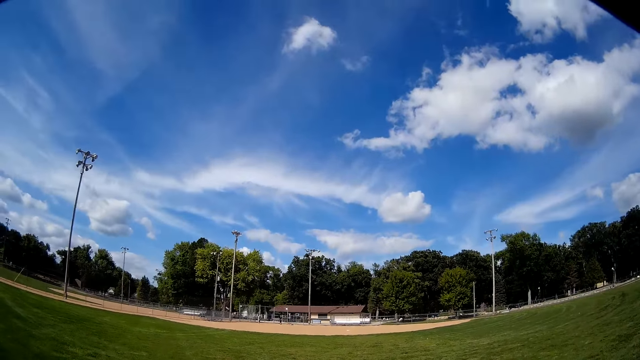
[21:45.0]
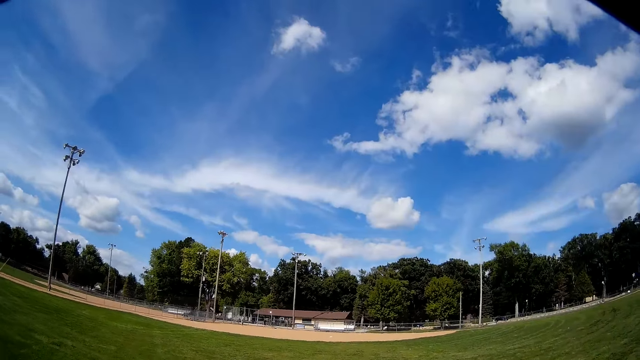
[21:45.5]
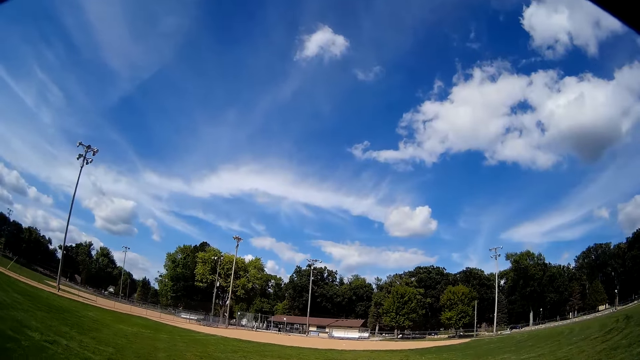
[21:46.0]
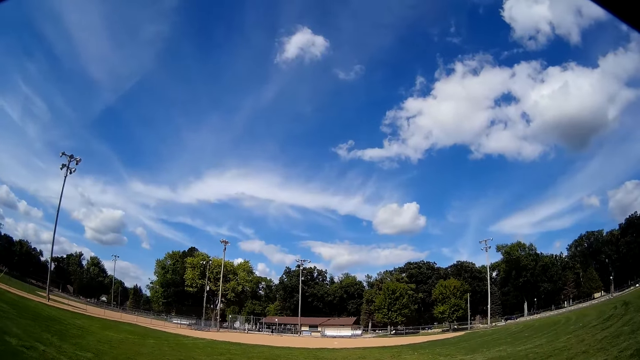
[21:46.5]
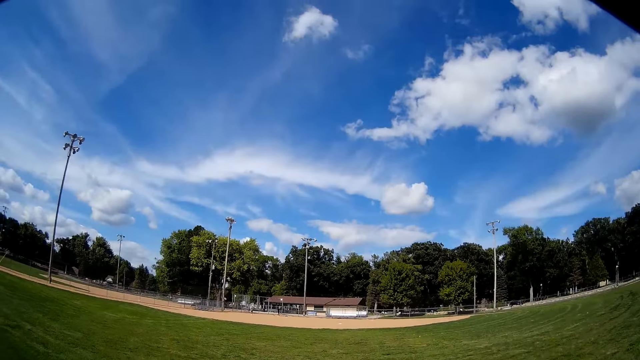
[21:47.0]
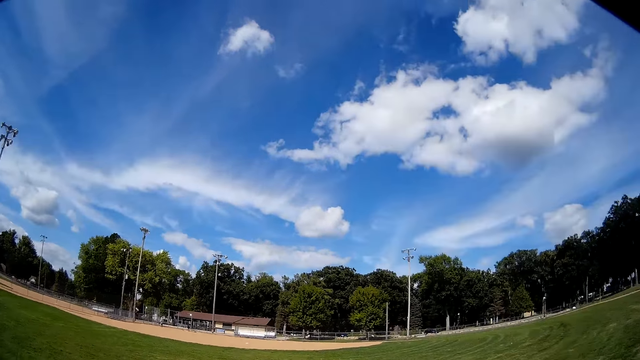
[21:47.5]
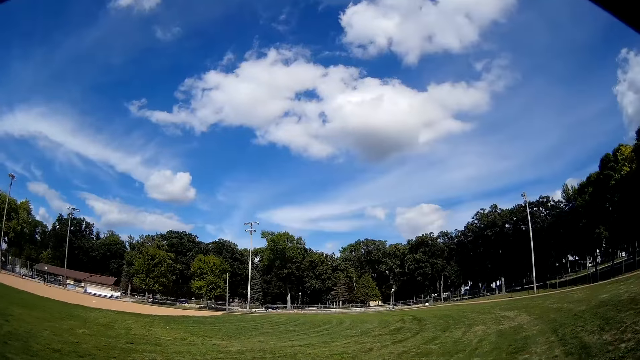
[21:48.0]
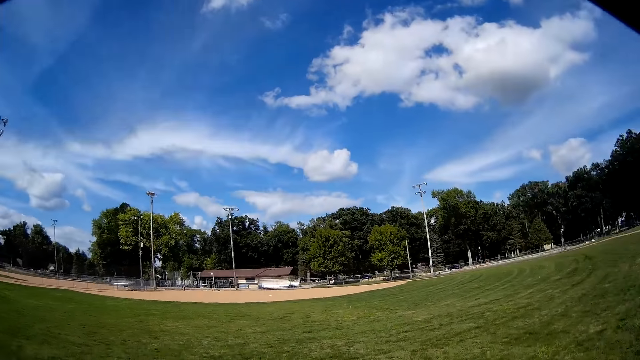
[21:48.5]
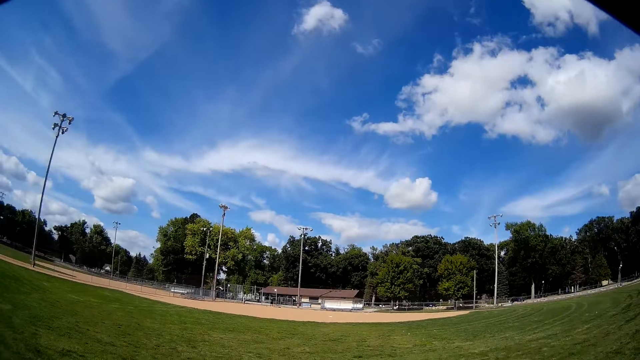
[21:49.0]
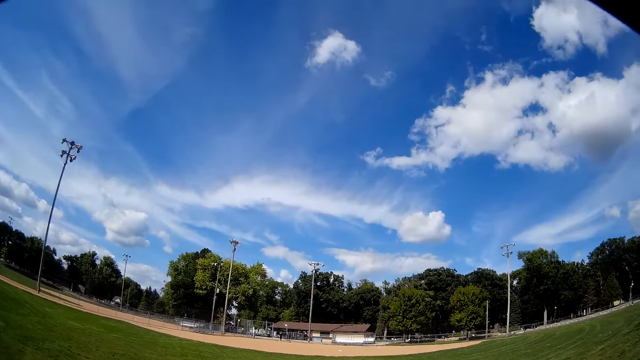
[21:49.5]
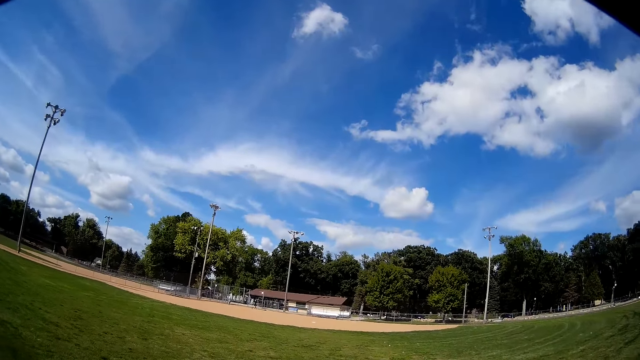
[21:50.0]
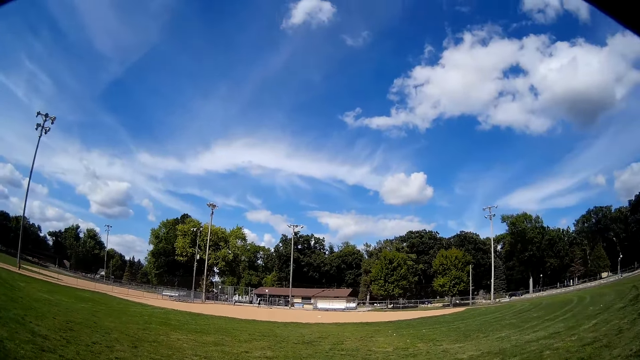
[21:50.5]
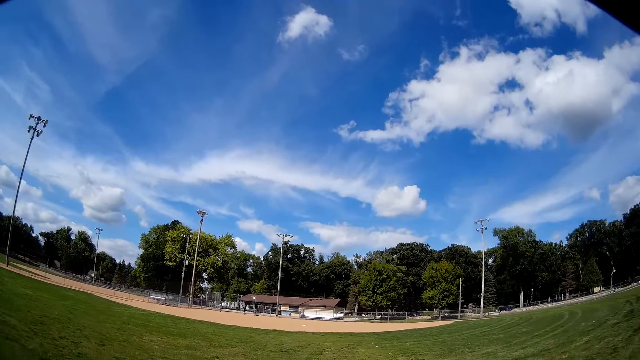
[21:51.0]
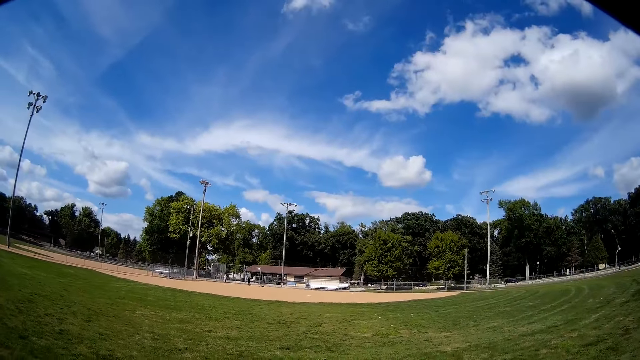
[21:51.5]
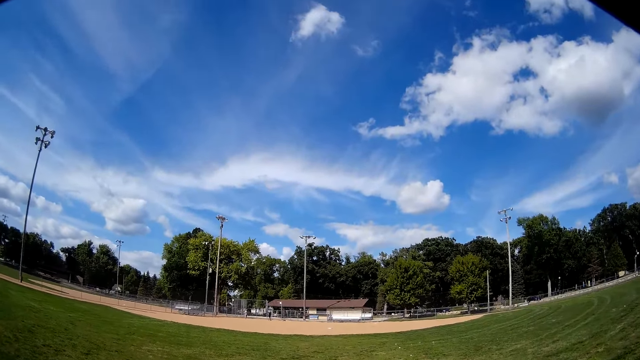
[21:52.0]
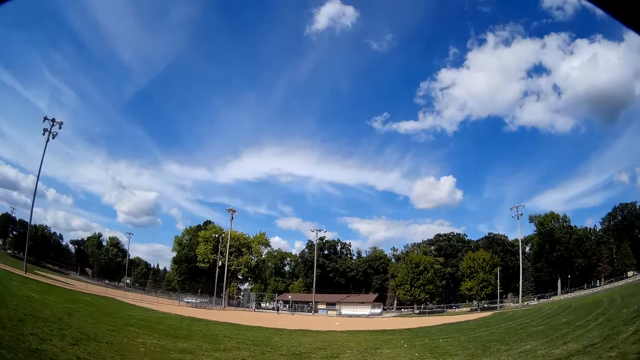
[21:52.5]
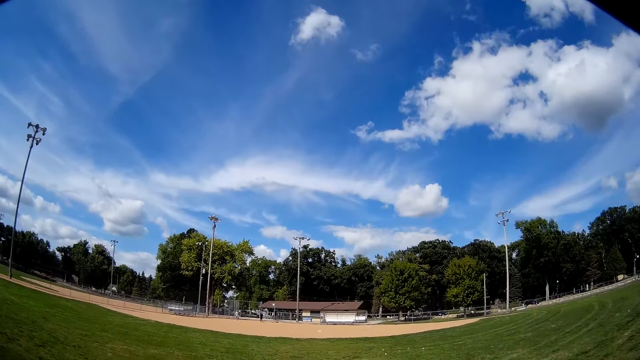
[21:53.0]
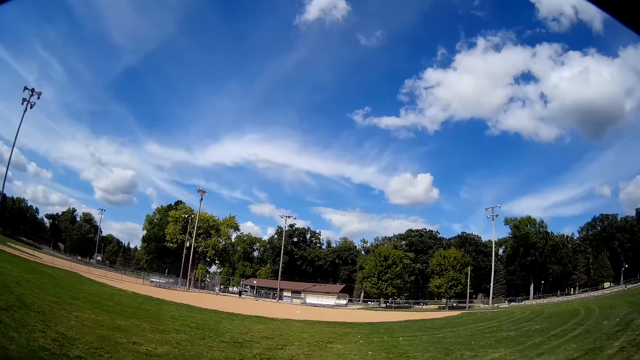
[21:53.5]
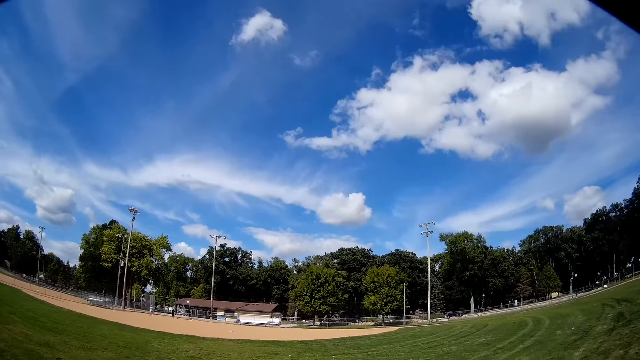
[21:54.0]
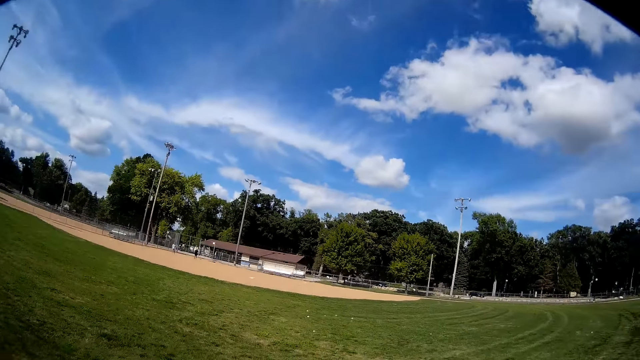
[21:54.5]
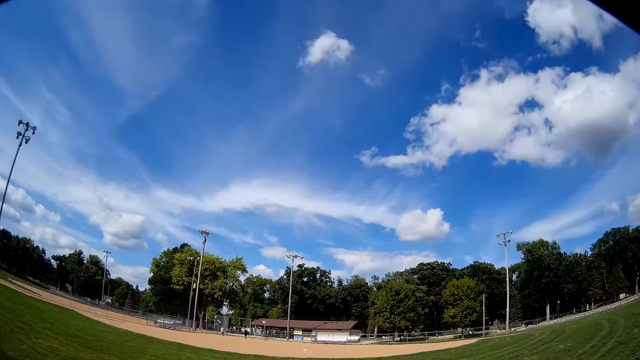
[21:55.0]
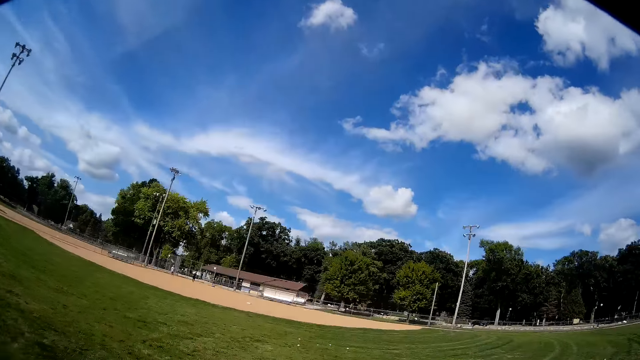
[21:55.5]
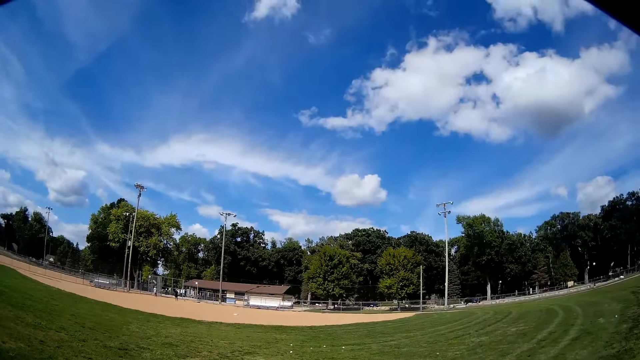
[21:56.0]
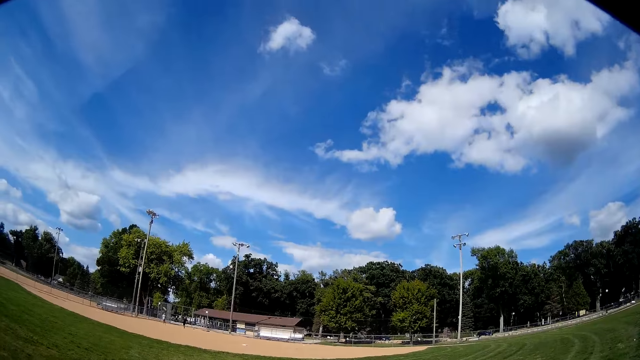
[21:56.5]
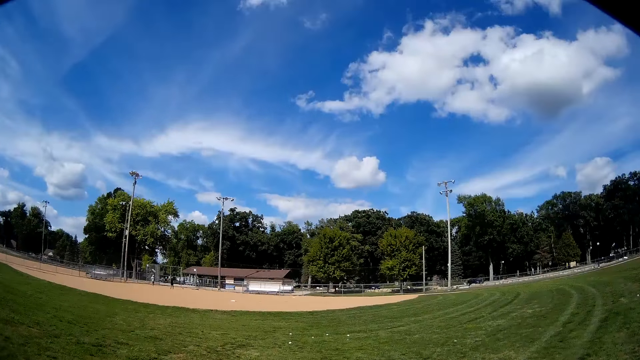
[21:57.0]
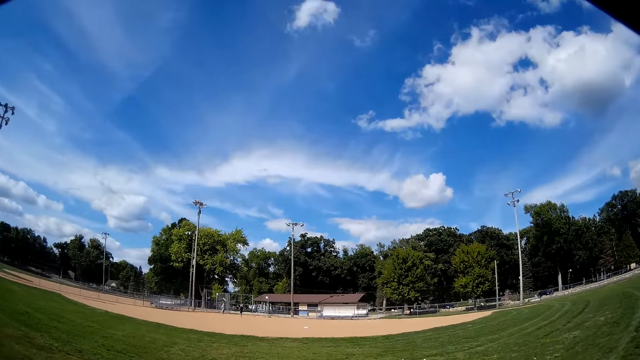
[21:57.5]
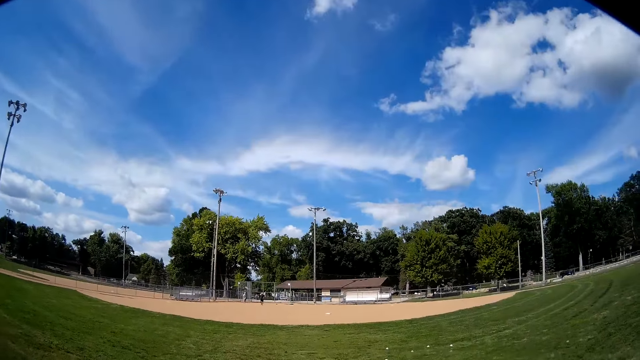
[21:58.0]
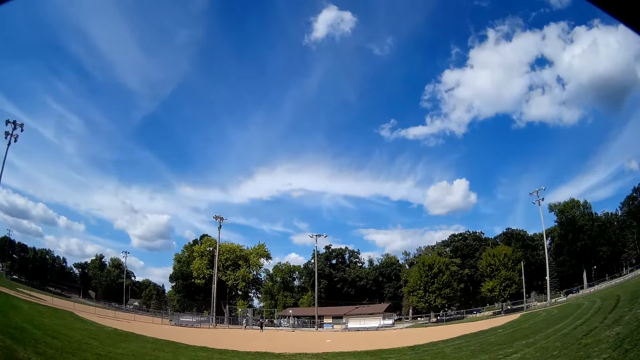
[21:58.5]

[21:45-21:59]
The camera wearer looks at a man and another man. They walk toward the other man and the first man. They talk to the first man and the other man.

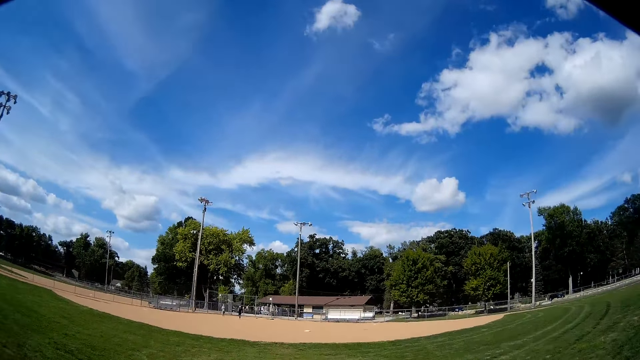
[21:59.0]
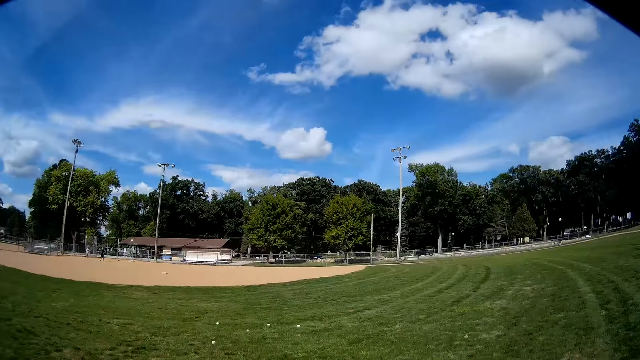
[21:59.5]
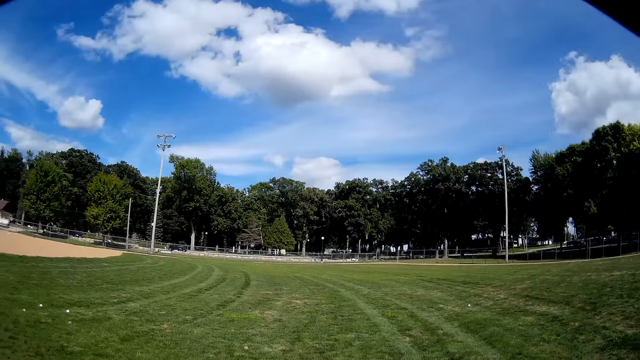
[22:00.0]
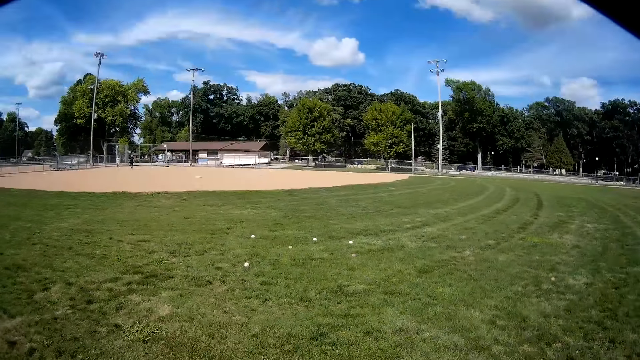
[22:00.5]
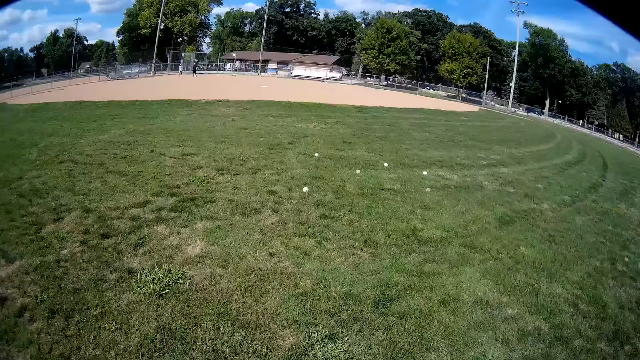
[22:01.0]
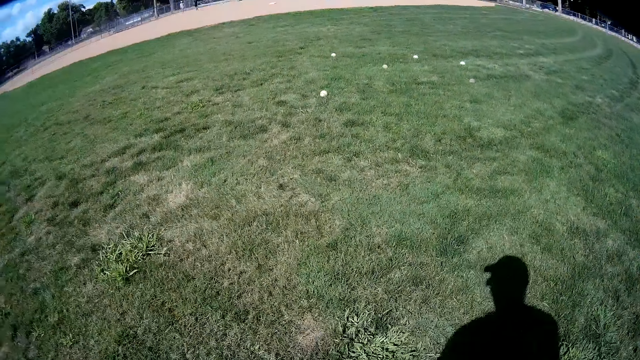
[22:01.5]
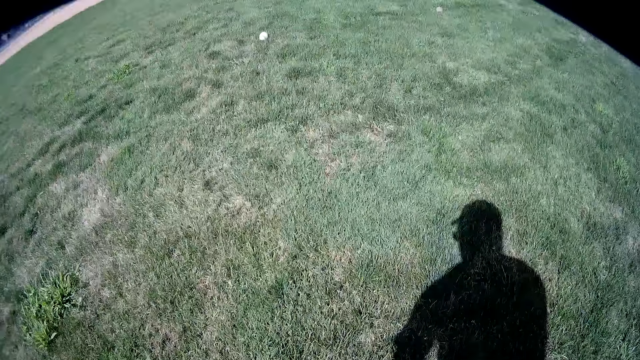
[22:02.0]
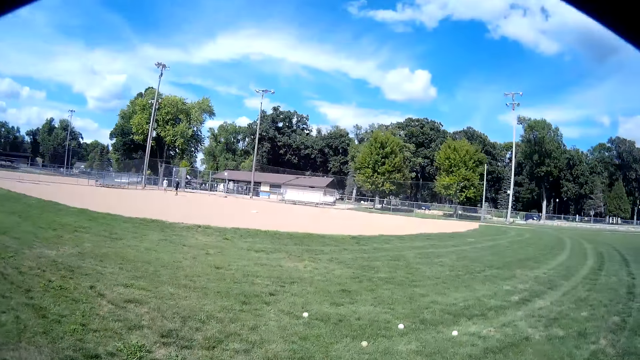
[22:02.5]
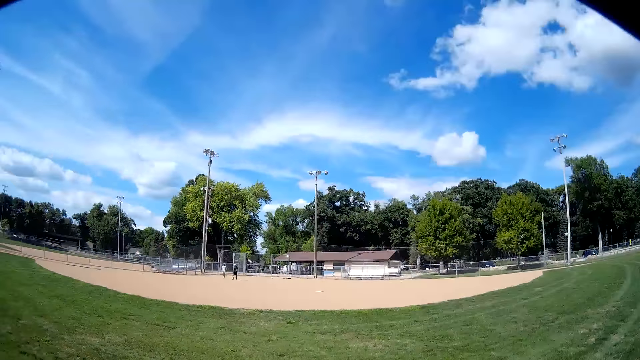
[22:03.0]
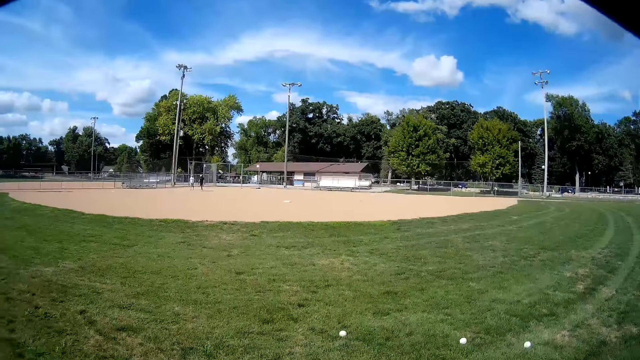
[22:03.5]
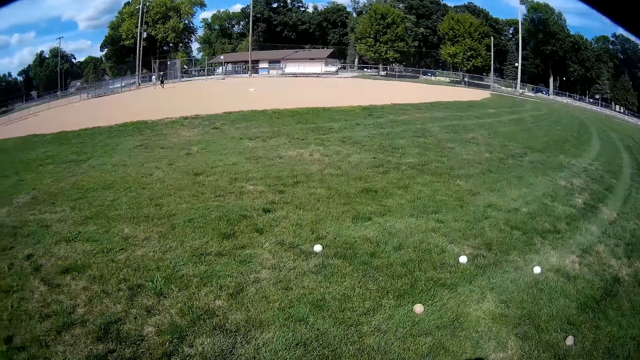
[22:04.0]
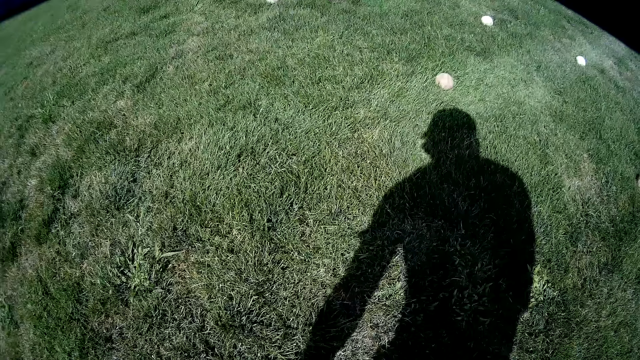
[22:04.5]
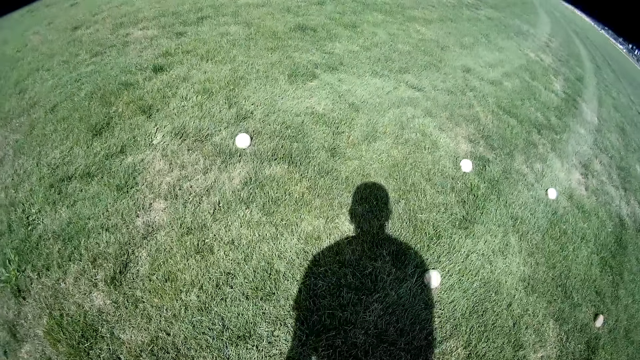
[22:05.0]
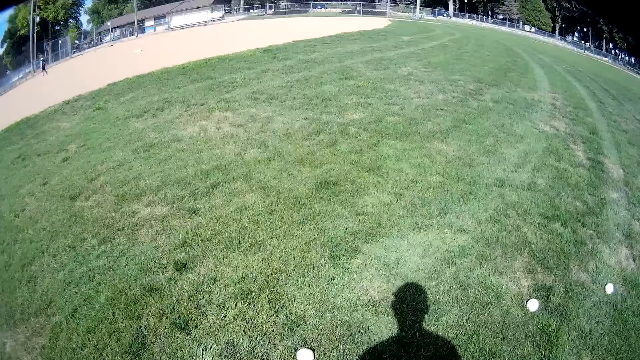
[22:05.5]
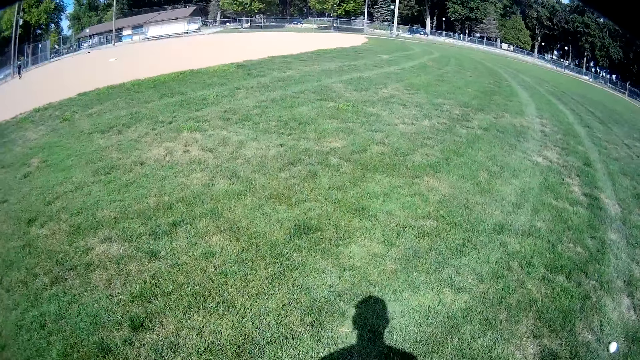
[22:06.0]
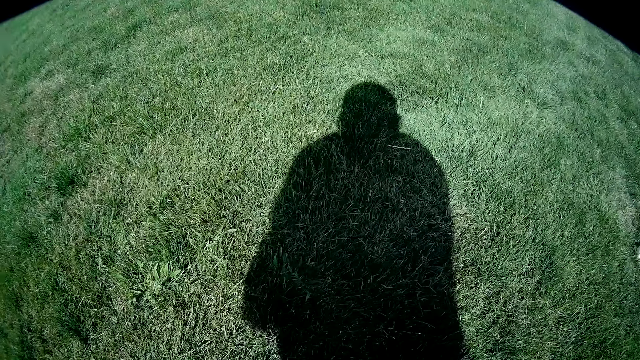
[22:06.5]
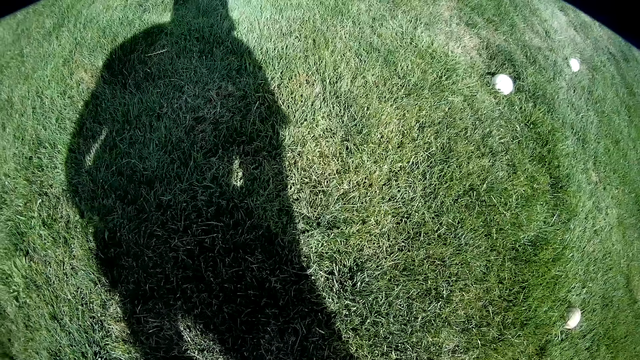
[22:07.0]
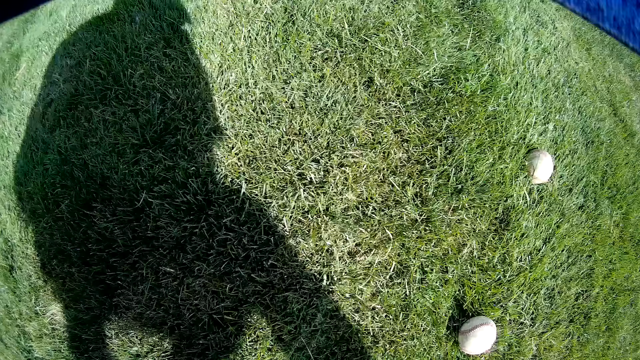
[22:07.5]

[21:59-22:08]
The camera wearer looks at the baseballs. They look at the ground. They pick up the baseballs.
